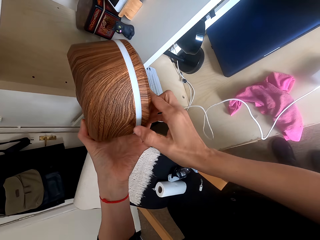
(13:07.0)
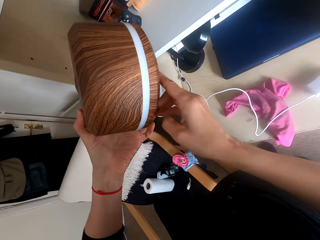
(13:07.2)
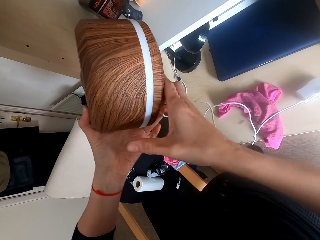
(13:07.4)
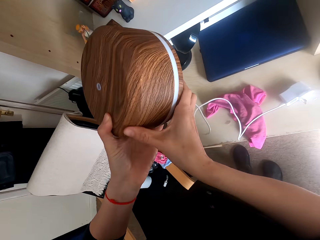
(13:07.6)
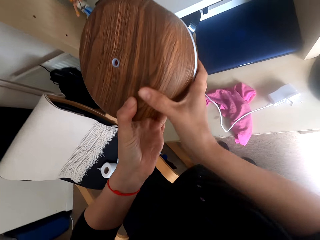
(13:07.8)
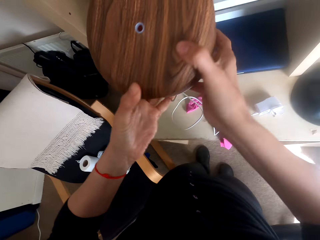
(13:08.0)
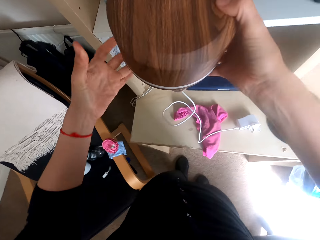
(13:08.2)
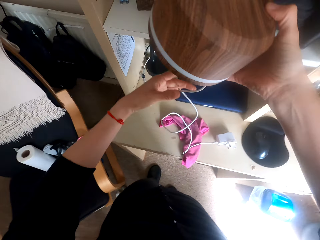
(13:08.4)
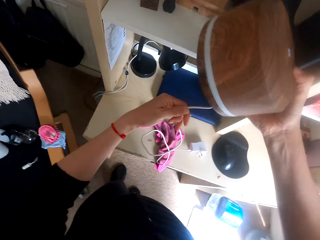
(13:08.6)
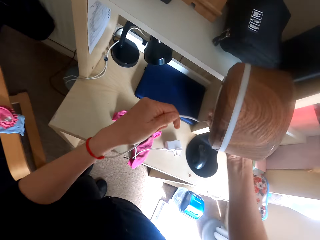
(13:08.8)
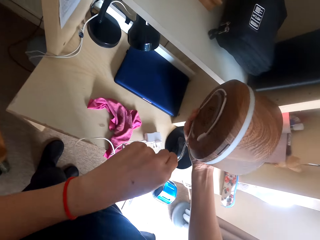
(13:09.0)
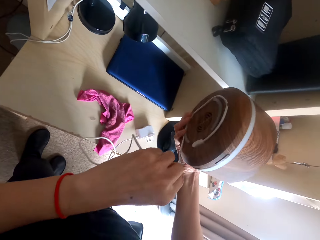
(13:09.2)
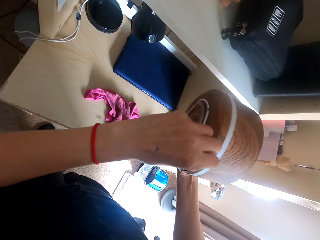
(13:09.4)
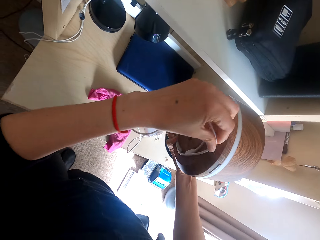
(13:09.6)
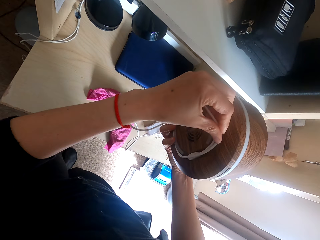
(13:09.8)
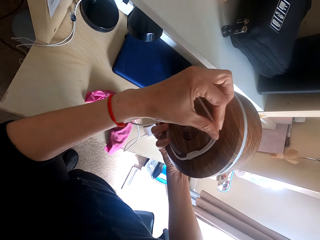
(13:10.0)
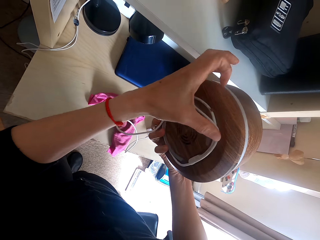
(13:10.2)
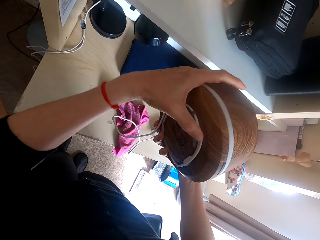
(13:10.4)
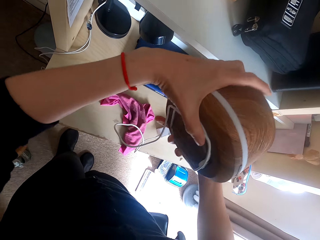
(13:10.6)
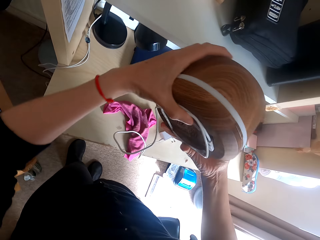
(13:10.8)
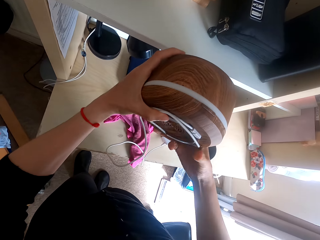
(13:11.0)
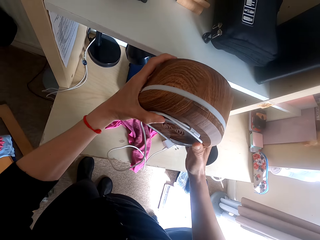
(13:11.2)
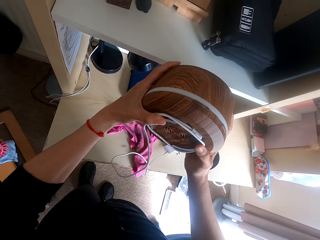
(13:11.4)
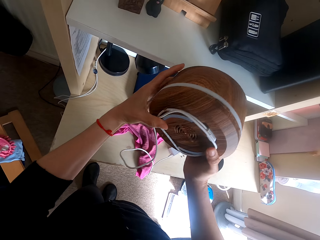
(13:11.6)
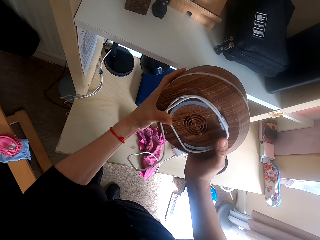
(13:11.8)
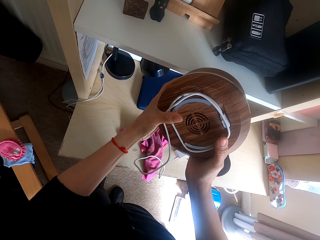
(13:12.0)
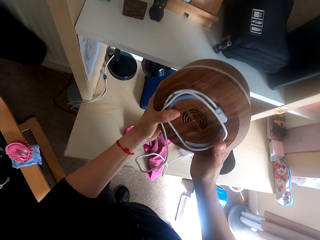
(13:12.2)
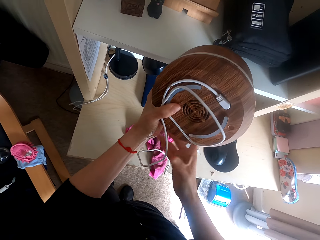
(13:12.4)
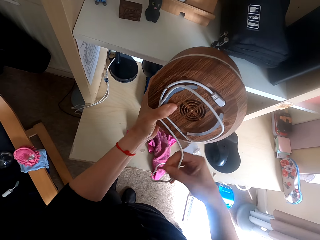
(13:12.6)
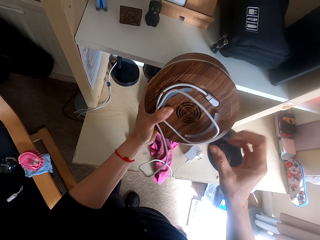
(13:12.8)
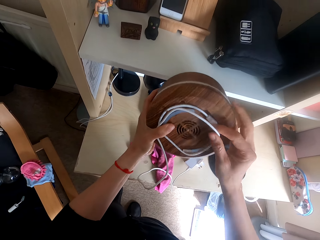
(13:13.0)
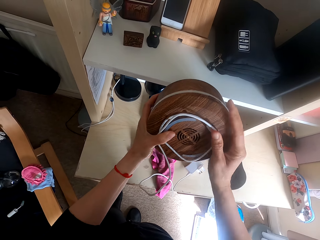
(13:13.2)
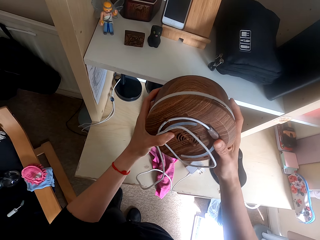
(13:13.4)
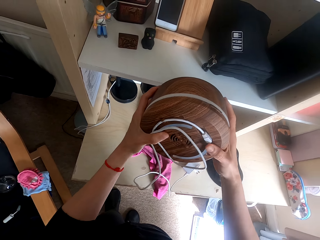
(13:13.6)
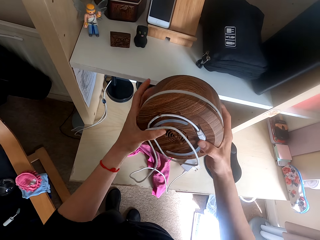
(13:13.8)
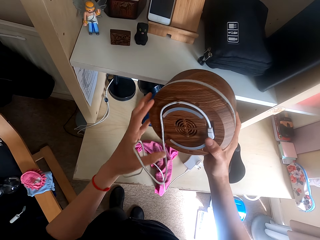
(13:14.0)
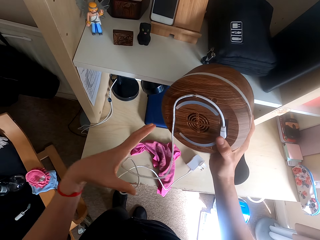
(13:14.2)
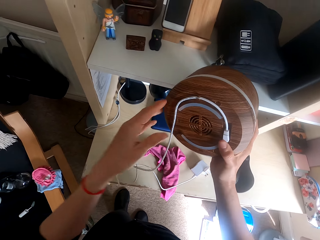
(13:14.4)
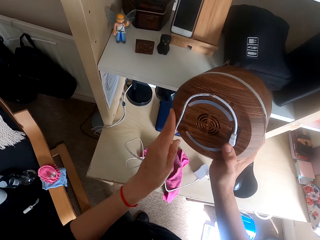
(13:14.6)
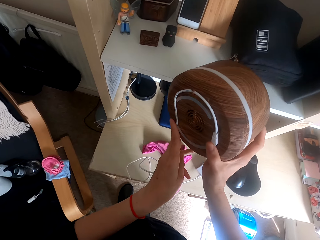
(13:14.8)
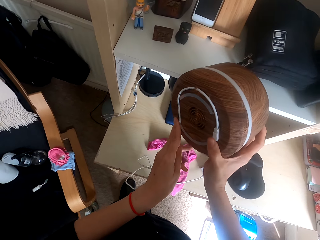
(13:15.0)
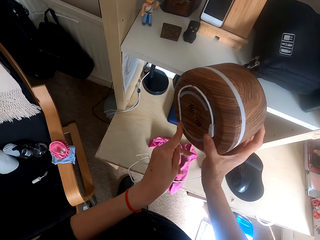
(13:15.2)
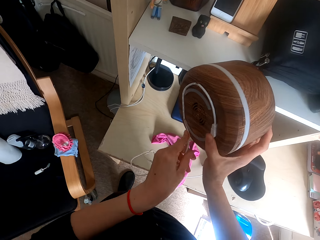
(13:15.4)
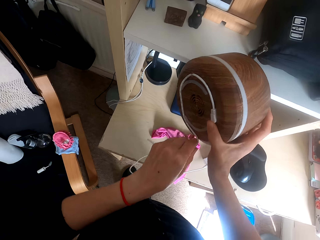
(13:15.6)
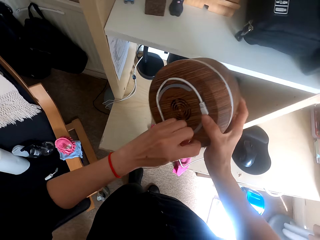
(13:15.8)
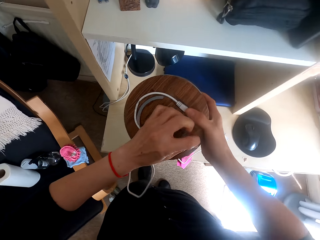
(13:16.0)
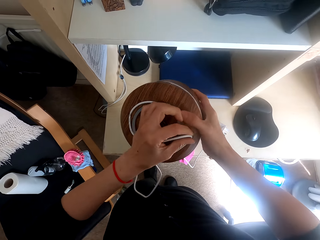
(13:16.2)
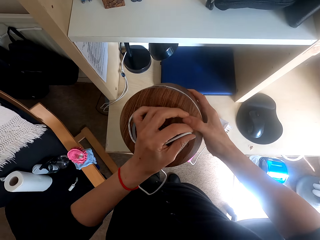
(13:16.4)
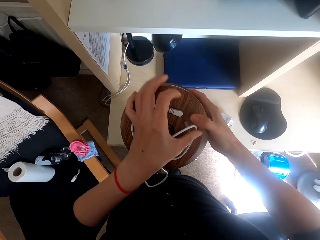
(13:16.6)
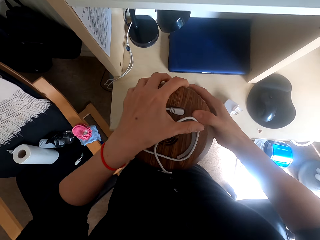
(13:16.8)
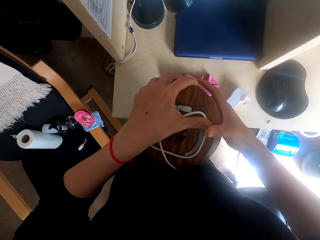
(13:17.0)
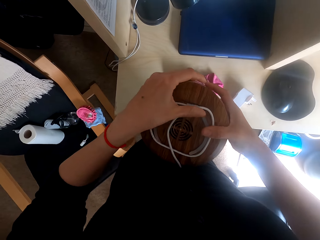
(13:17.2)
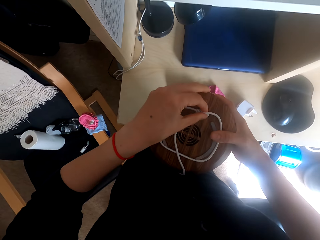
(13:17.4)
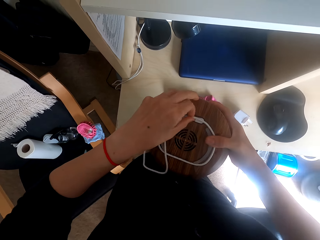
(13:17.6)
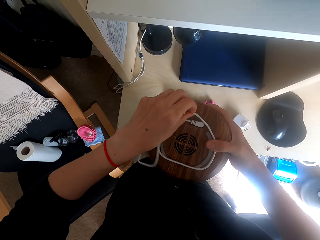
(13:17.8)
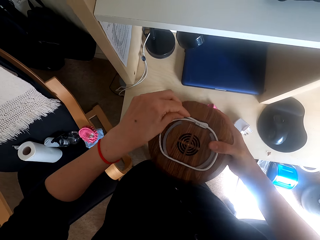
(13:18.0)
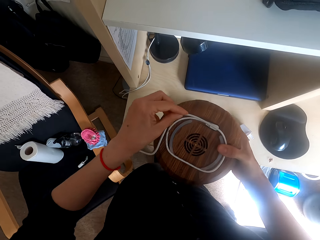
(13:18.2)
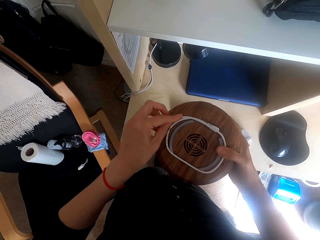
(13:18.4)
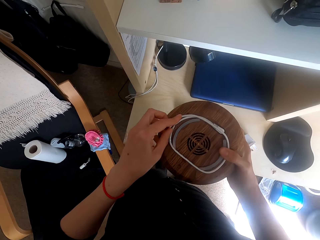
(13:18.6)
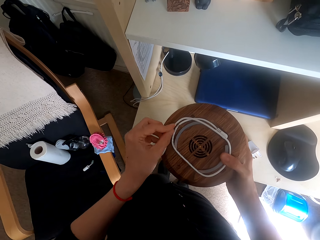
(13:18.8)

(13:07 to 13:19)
The camera wearer rolls a cable.

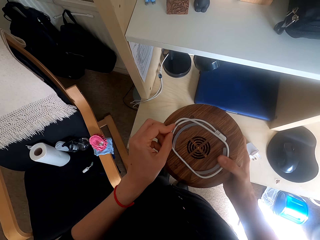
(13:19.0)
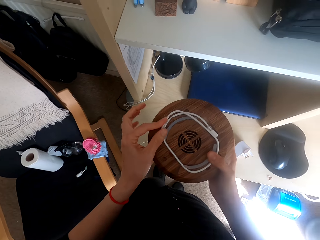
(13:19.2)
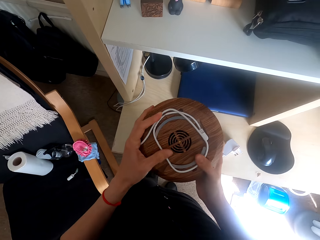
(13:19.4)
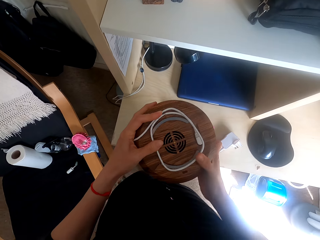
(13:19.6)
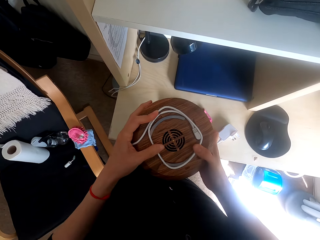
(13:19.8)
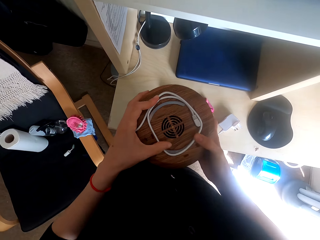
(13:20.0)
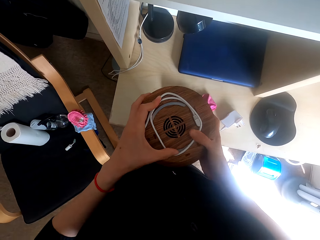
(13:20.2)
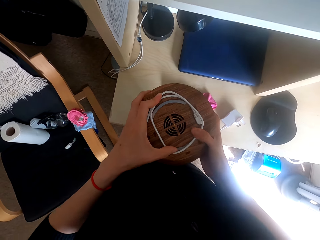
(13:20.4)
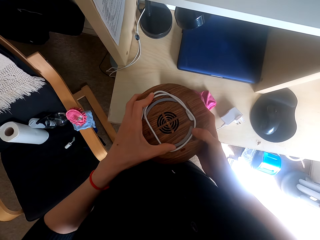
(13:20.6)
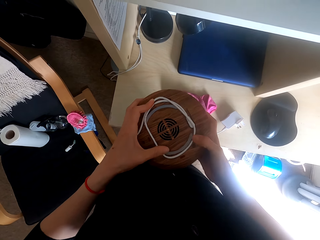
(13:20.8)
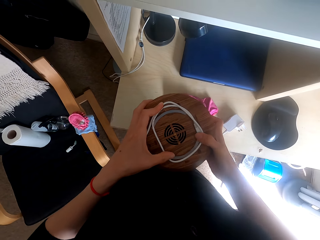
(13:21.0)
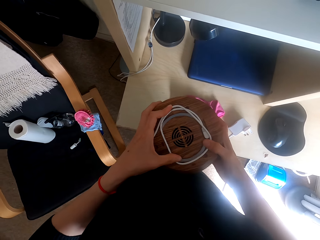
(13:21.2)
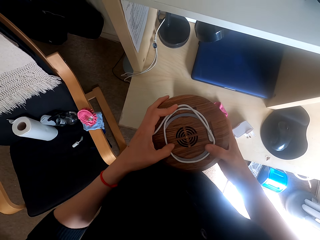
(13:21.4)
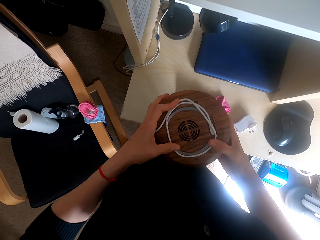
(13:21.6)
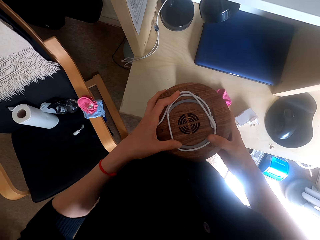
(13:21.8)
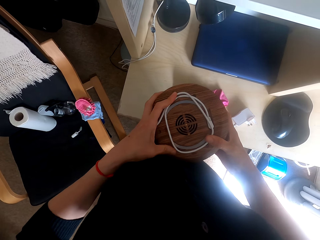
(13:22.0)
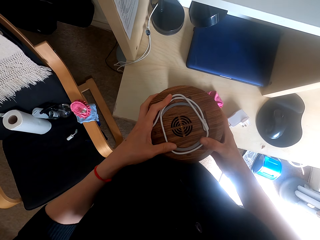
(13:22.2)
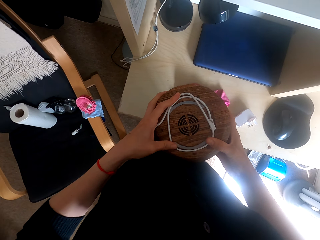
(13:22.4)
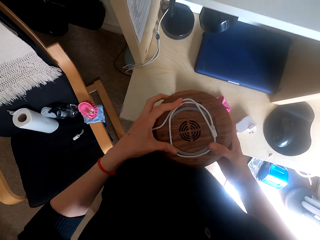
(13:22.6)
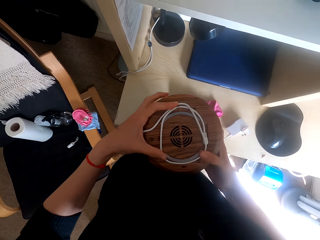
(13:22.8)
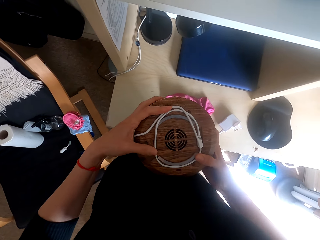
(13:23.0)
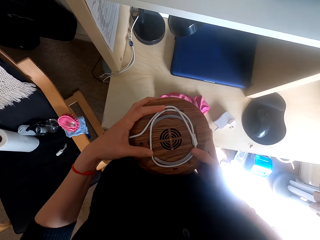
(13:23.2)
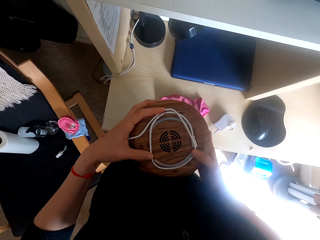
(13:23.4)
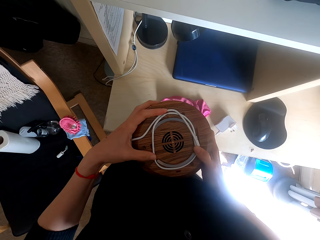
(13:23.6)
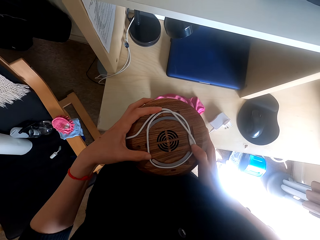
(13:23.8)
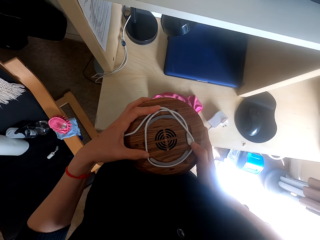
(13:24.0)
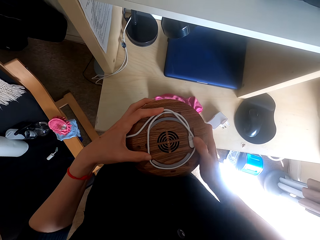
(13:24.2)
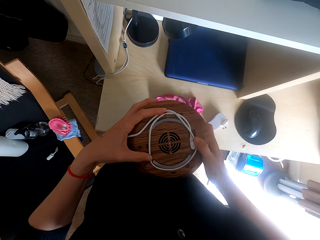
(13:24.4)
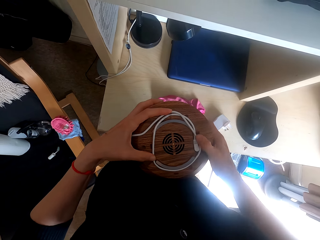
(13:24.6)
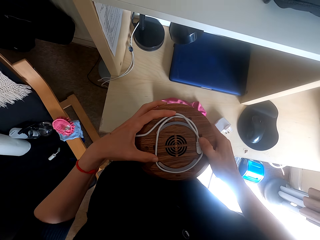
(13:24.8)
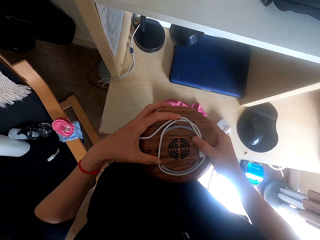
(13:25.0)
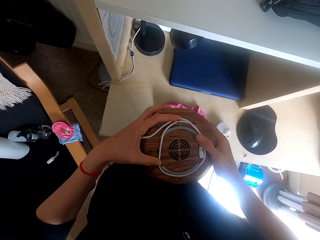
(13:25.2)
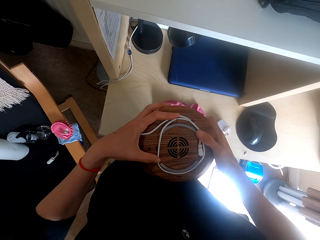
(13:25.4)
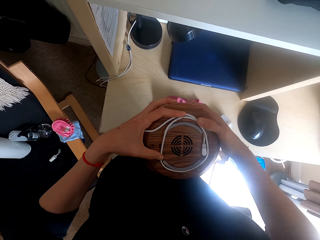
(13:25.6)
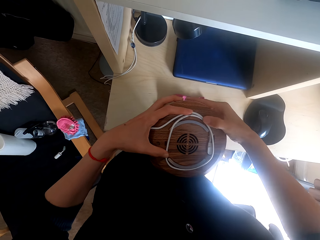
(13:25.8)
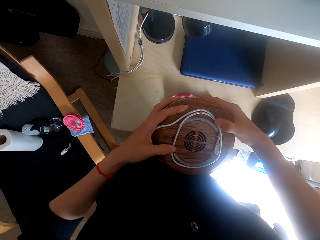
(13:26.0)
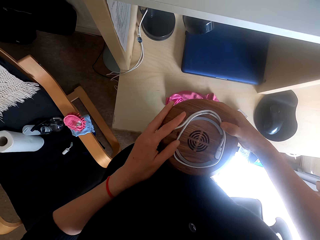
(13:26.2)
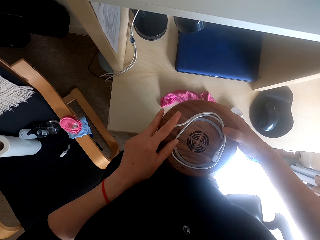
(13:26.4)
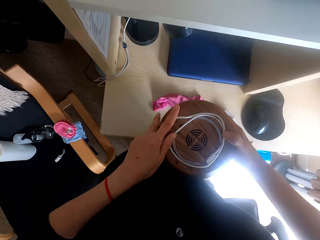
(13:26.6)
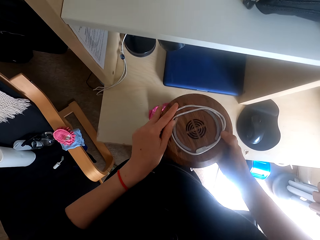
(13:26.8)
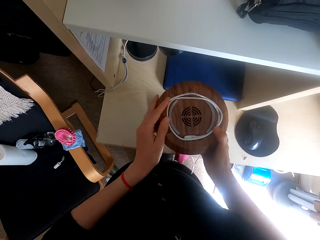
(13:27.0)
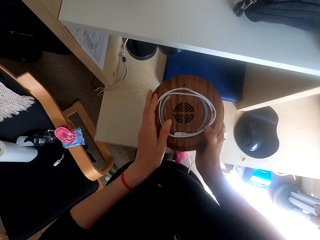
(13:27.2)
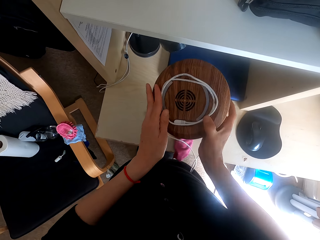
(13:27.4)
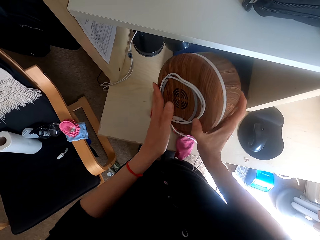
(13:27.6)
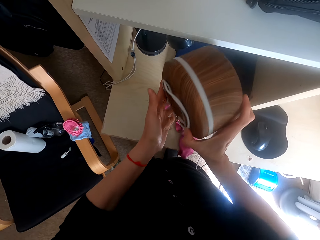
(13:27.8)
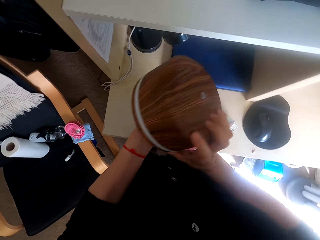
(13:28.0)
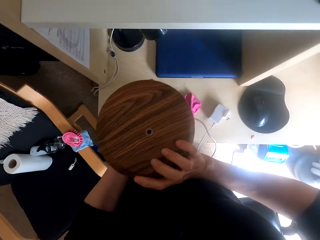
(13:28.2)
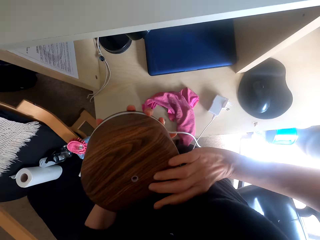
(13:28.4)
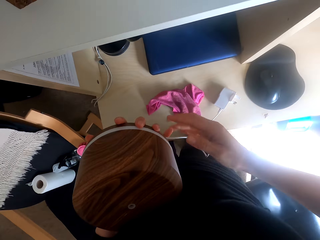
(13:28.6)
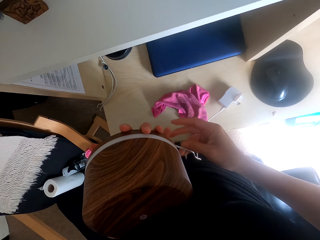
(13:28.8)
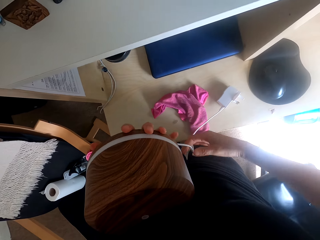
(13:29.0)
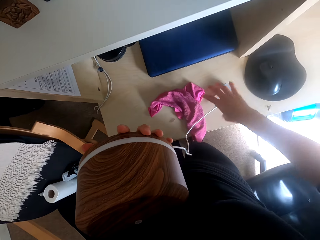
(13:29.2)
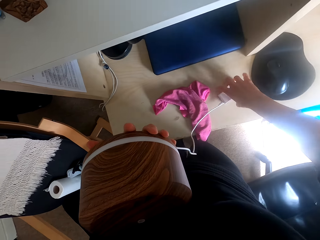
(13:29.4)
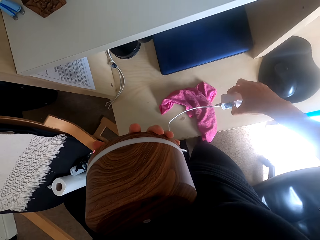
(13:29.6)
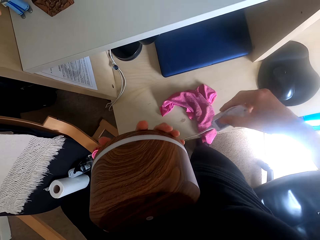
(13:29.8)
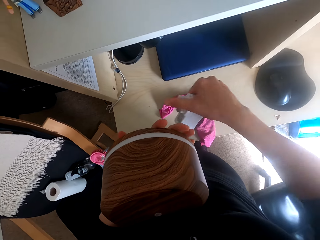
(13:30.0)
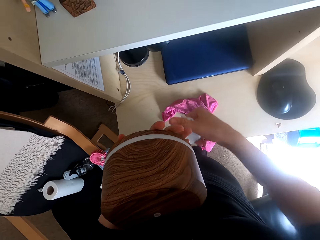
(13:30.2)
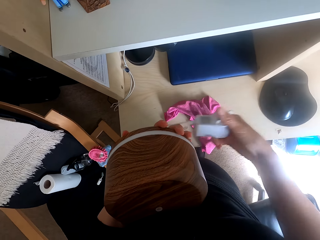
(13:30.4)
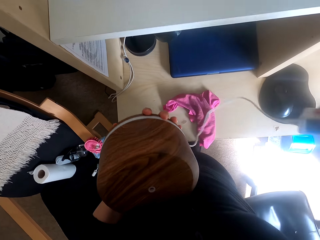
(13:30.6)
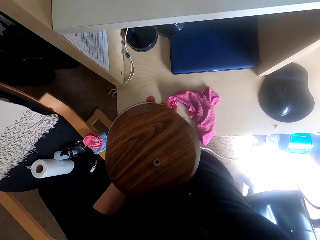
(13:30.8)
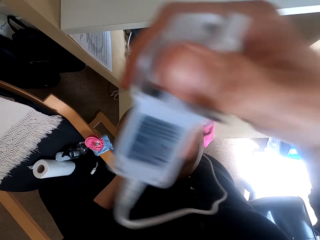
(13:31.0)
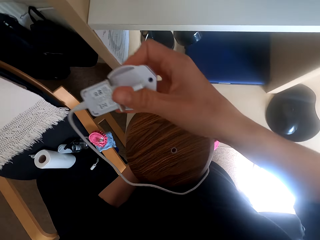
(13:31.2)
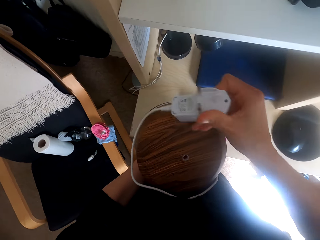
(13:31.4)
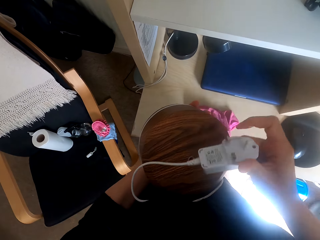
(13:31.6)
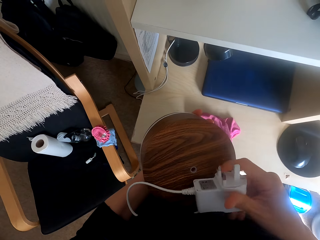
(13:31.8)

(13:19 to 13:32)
The camera wearer picks up the socket. They hold the socket. They rotate the wire on something.
